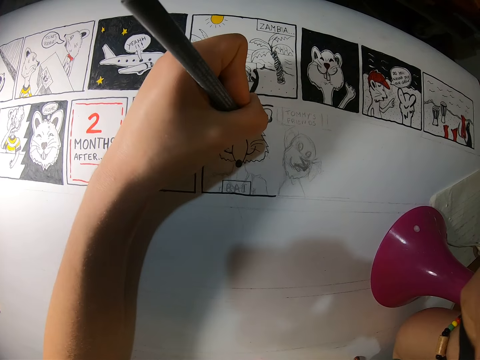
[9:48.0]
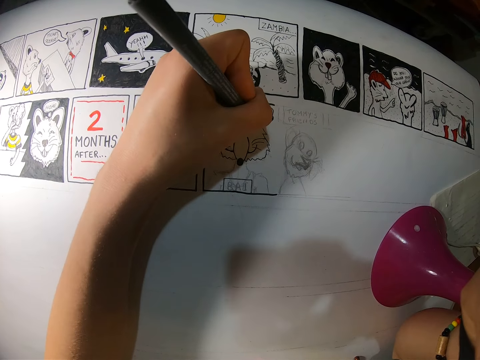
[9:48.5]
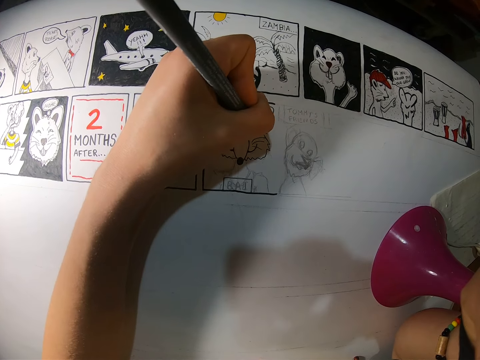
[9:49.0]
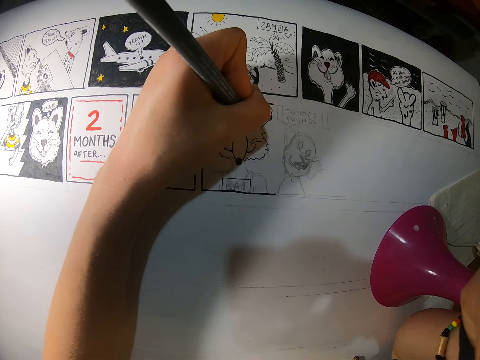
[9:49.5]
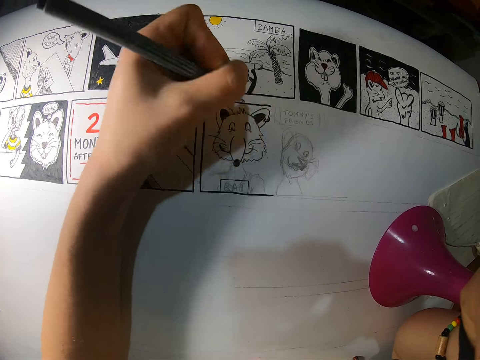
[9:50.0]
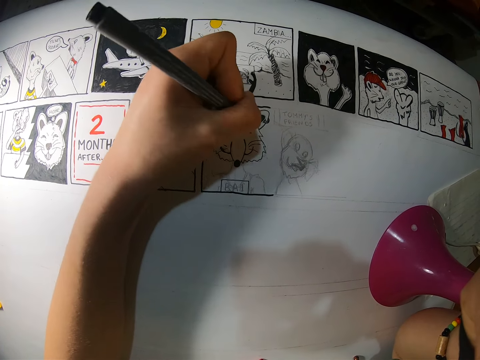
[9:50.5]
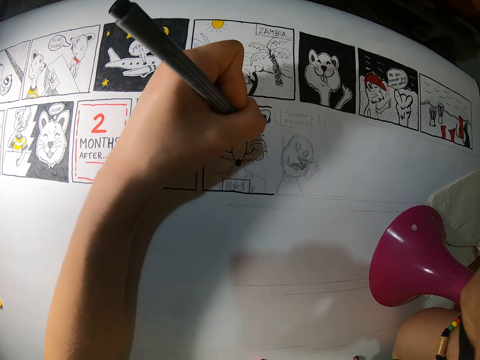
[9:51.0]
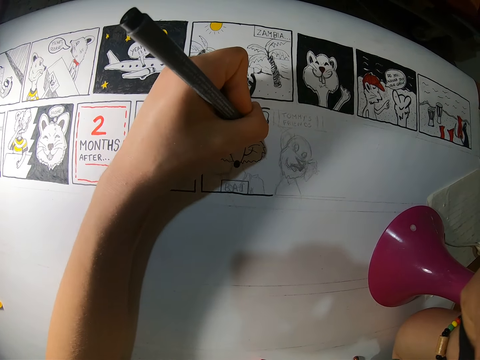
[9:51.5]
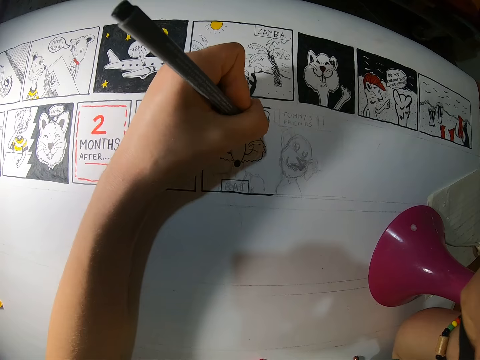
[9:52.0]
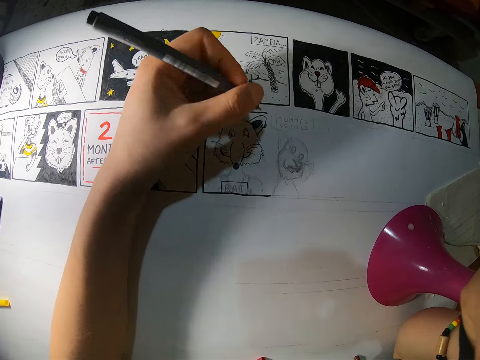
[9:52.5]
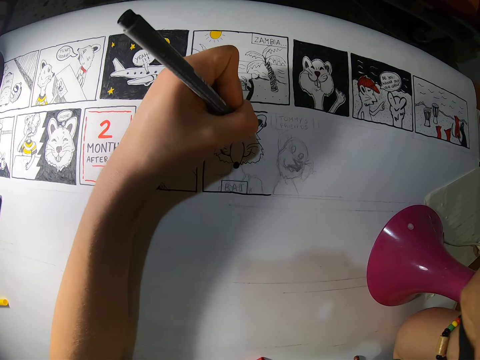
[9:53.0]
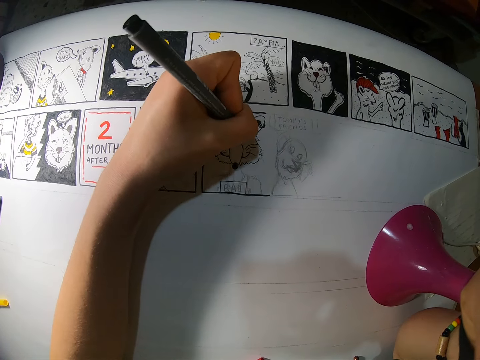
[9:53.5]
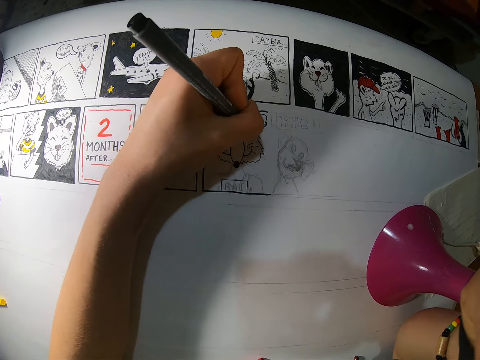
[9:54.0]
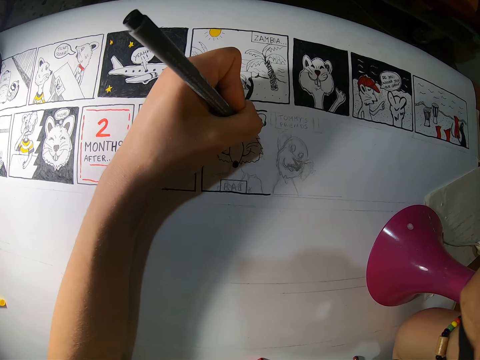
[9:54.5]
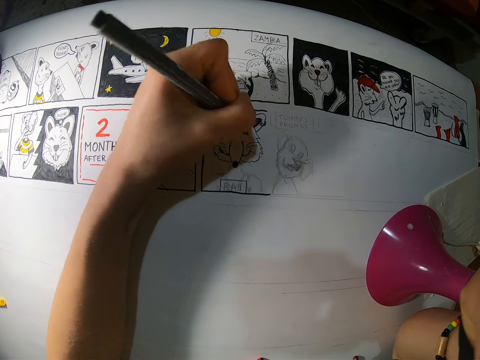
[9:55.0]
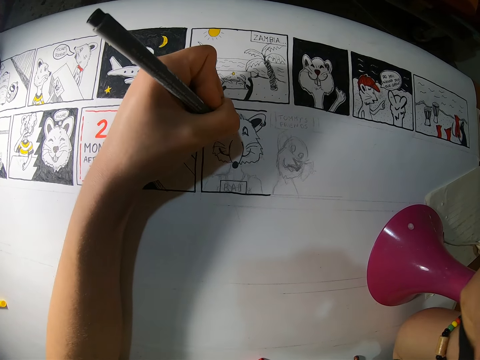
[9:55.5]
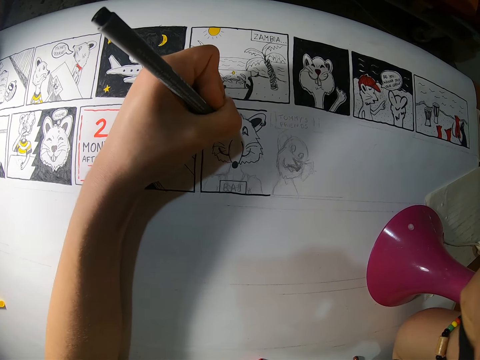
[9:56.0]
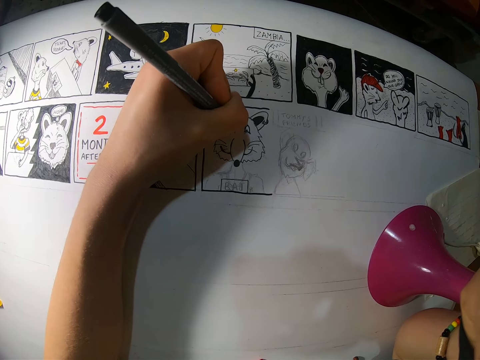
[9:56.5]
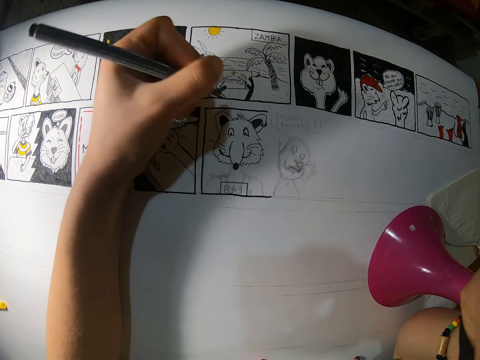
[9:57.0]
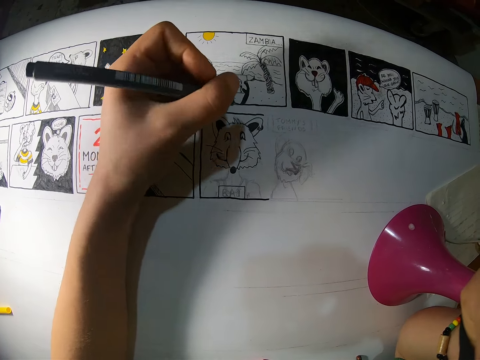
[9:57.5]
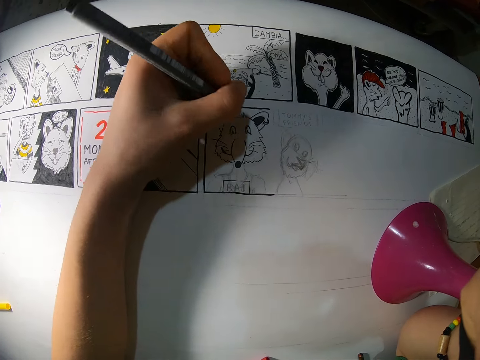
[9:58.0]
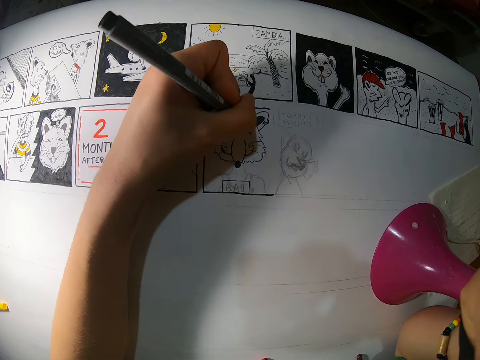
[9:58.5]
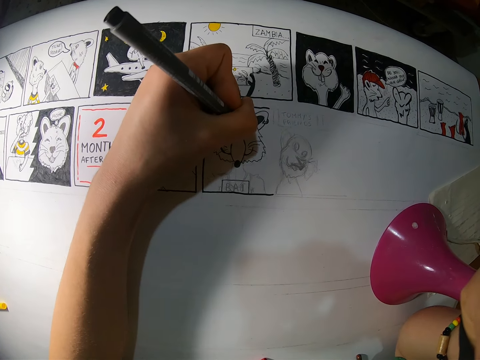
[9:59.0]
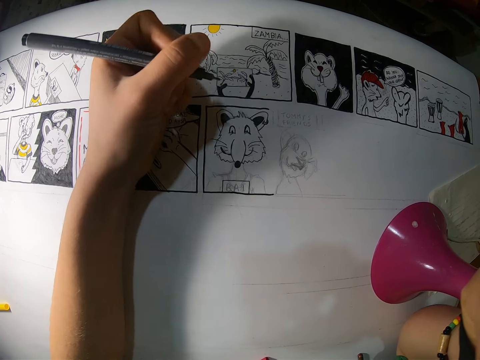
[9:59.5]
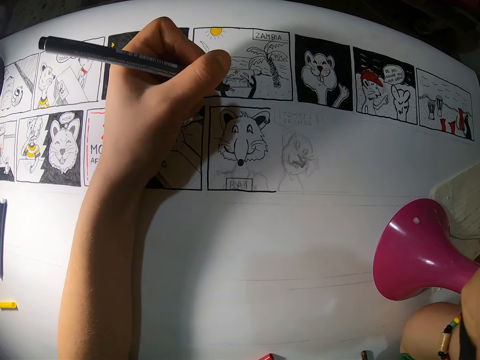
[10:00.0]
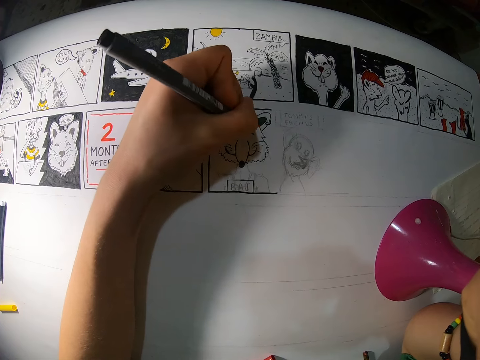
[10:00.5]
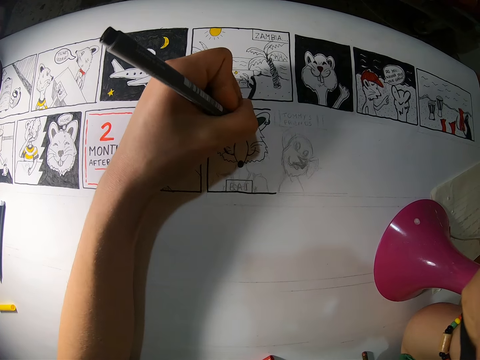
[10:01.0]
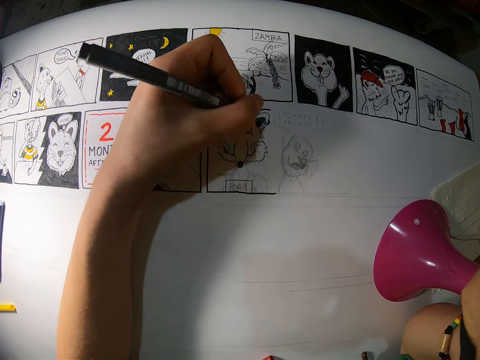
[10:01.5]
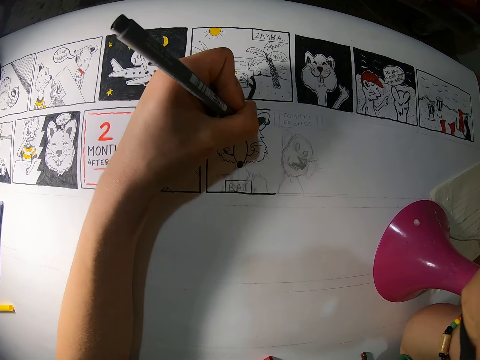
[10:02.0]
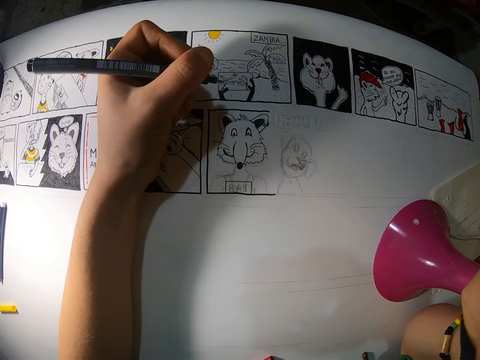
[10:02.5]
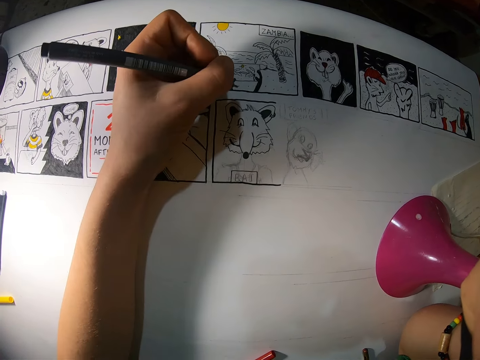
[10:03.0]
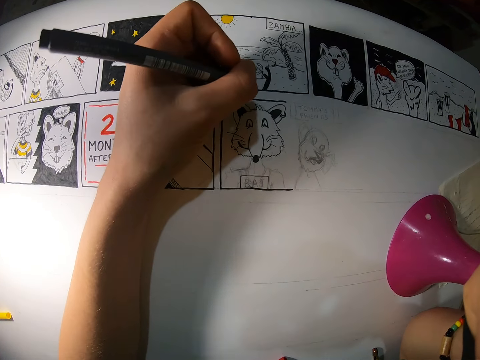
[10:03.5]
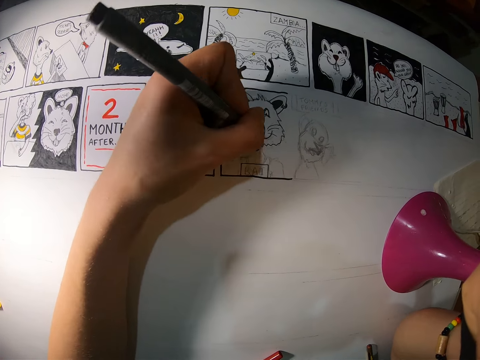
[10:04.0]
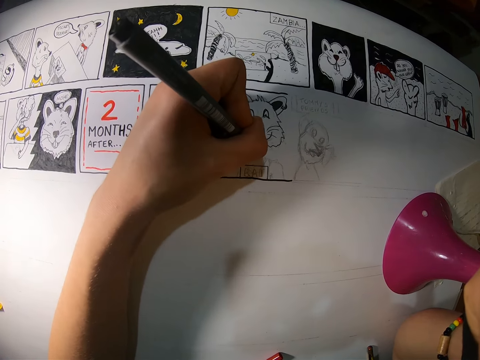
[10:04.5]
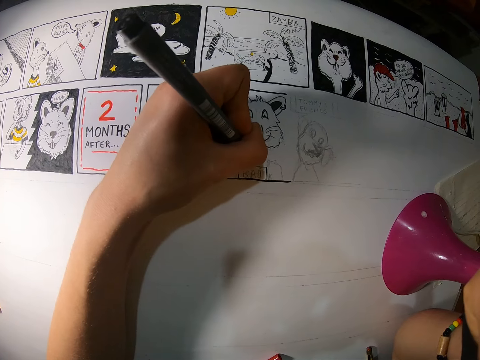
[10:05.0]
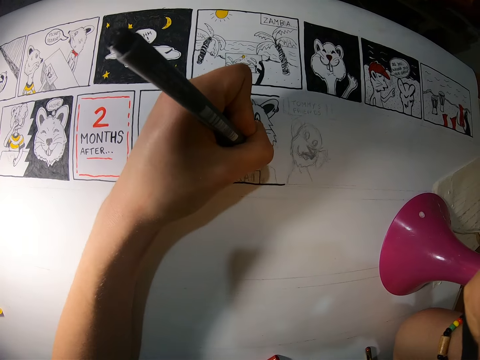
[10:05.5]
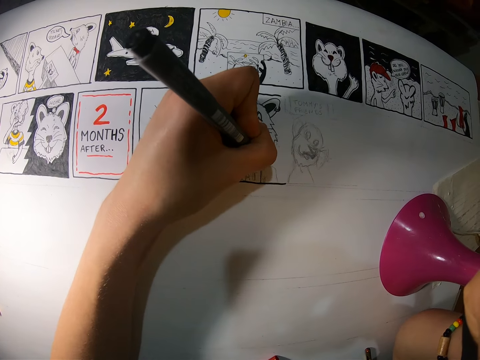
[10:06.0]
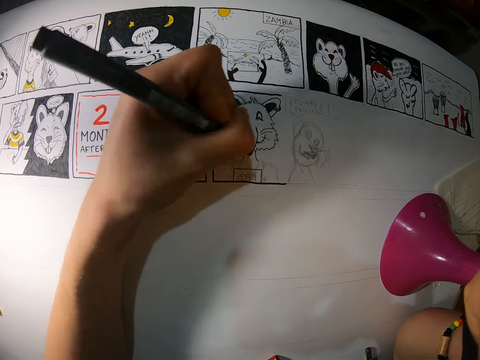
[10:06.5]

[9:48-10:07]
The camera wearer holds a pen. They draw a picture. They hold the pen. They draw the picture. They hold the pen. They draw the picture. They hold the pen. They draw the picture. They draw the picture again.

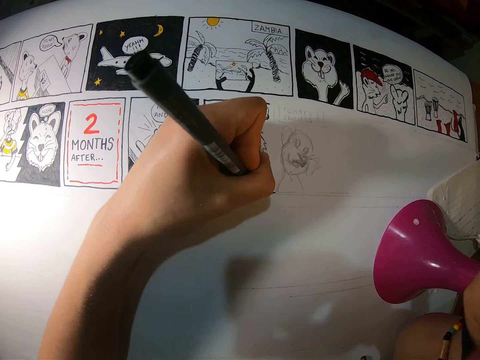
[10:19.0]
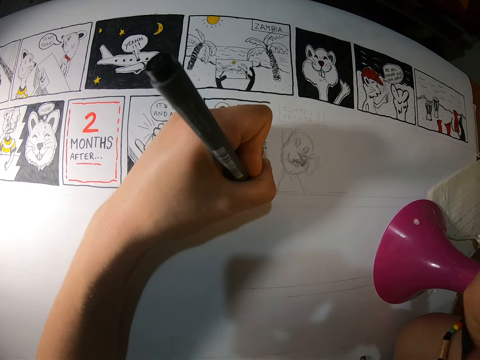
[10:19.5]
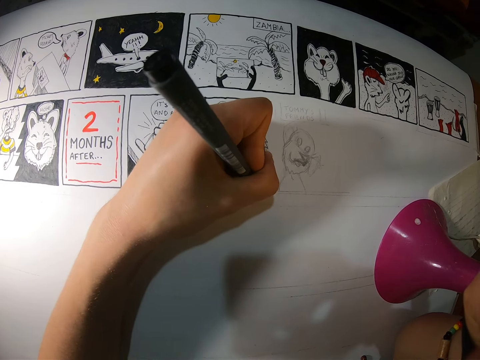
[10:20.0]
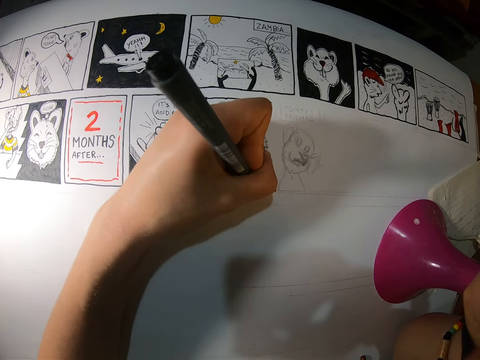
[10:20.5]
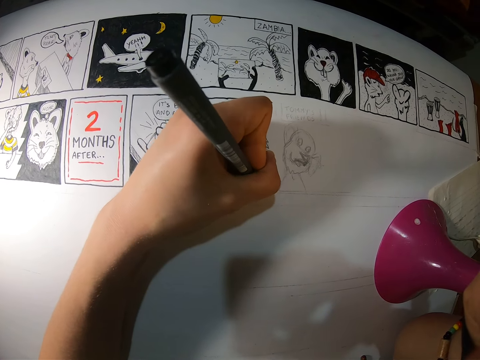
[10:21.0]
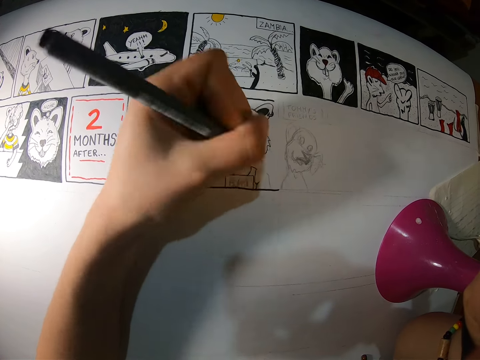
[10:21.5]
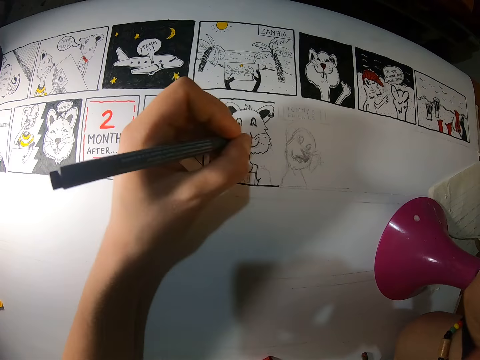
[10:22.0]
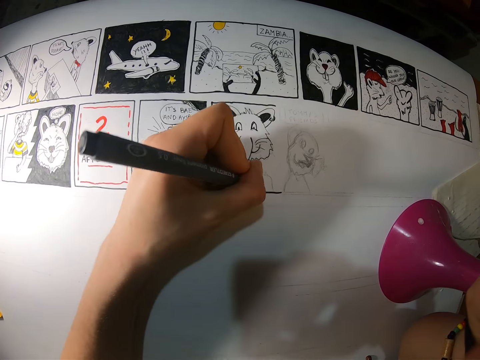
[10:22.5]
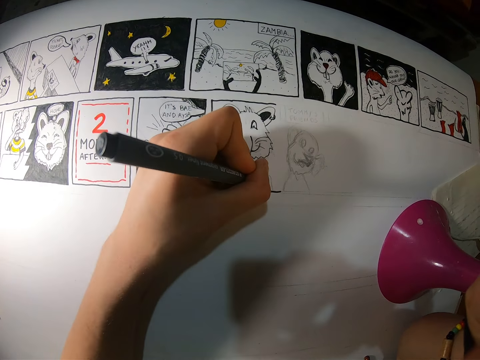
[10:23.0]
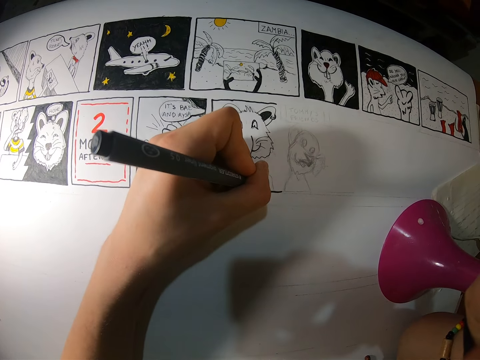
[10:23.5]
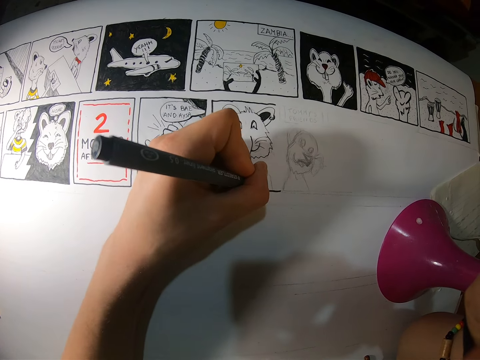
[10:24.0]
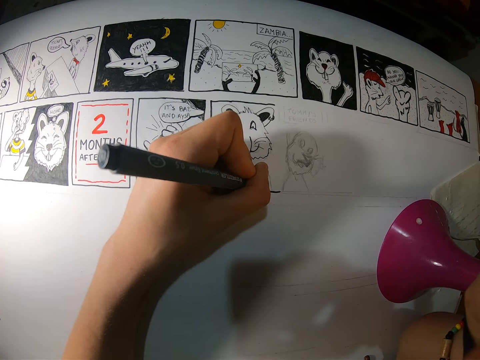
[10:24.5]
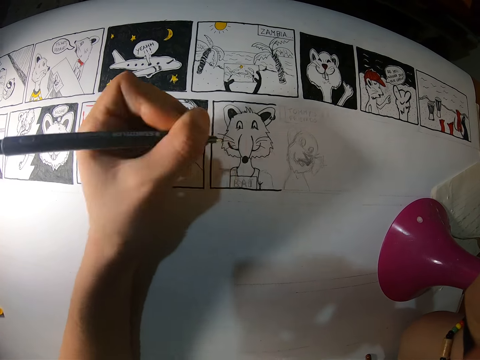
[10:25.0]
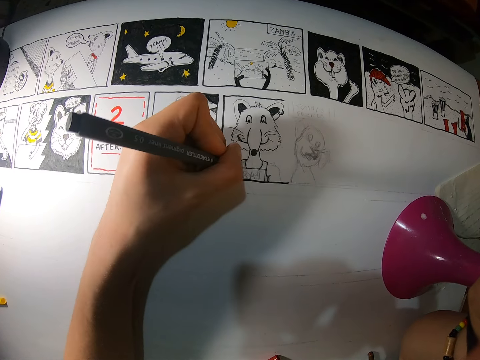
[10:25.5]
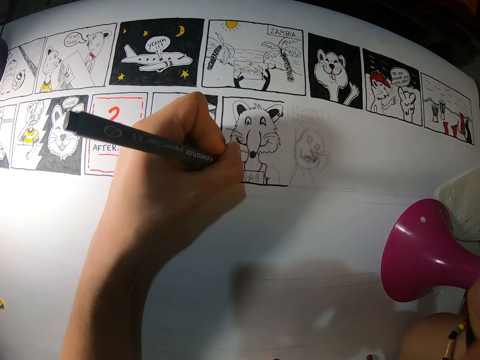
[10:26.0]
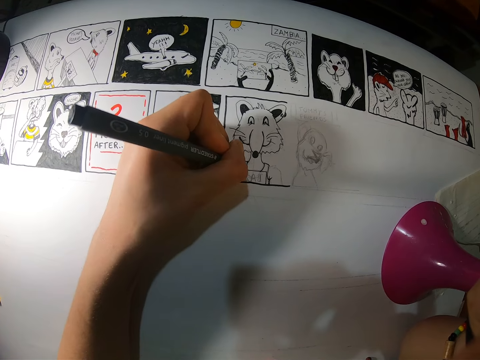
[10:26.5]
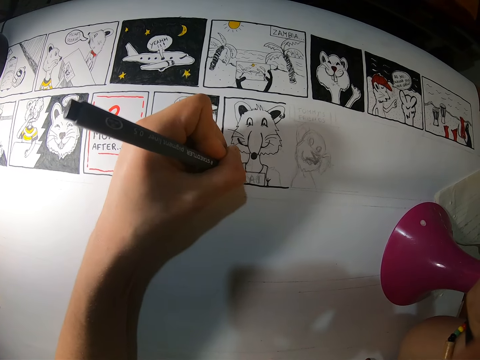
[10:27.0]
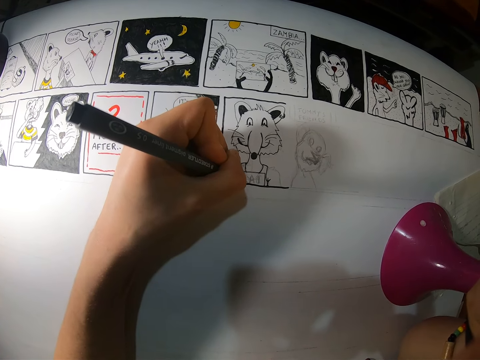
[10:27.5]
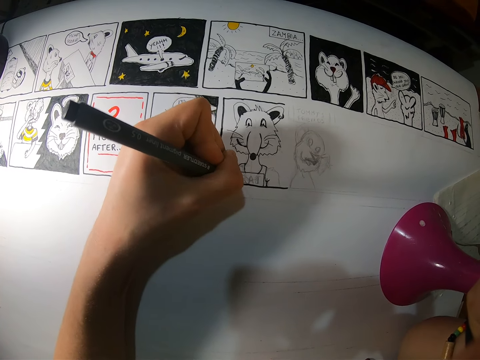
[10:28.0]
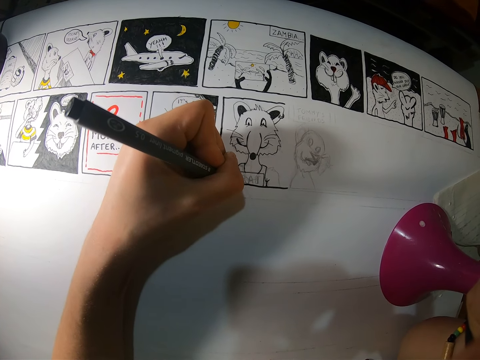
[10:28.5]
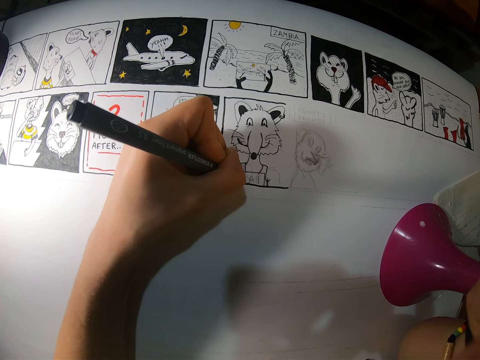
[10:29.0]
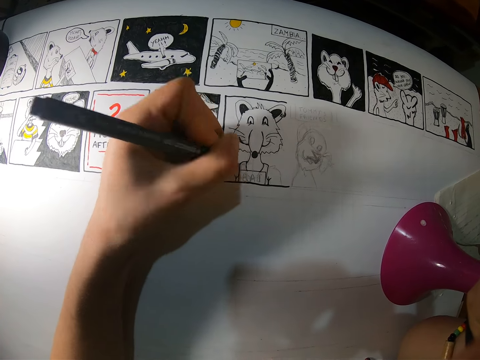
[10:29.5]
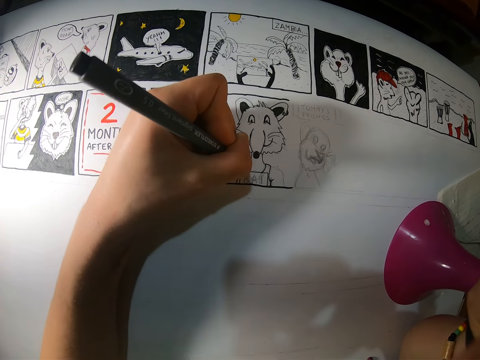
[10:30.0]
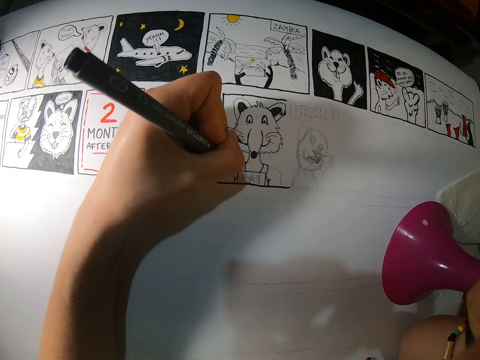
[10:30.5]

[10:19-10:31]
The camera wearer holds a pen. They draw a picture.
